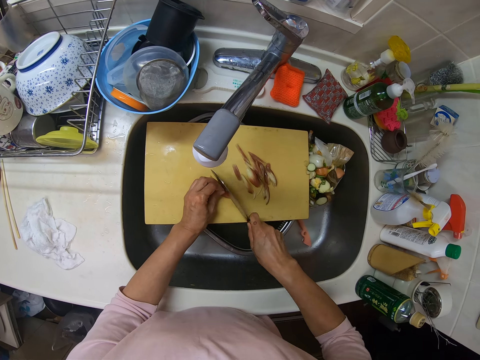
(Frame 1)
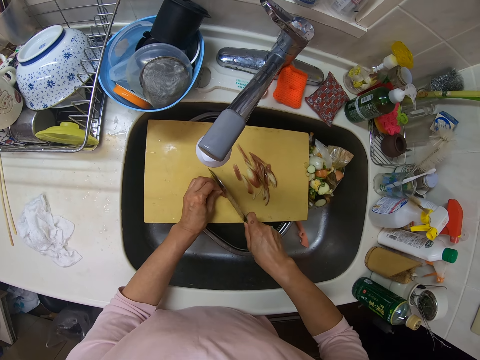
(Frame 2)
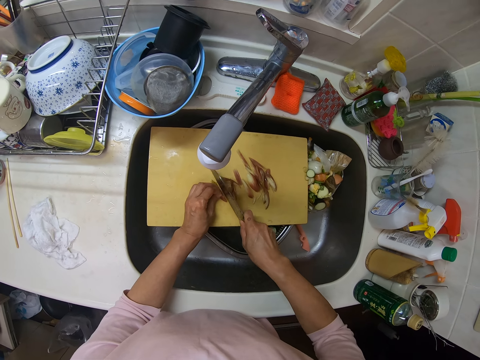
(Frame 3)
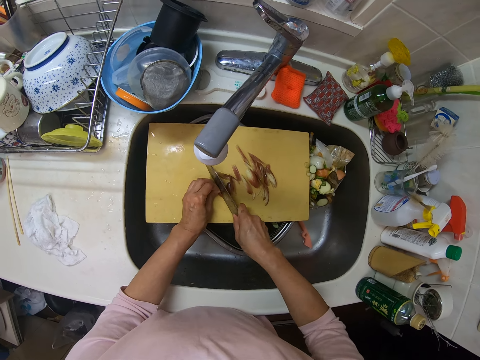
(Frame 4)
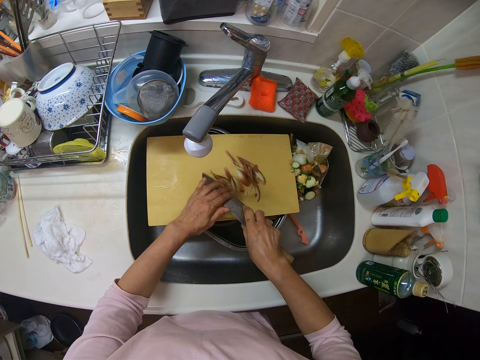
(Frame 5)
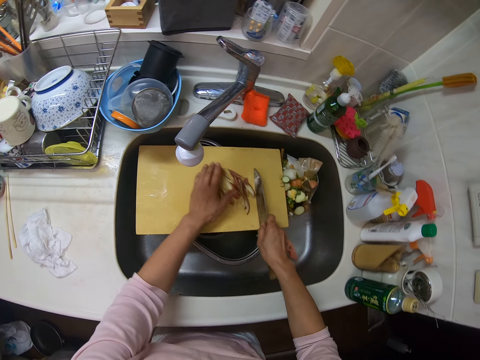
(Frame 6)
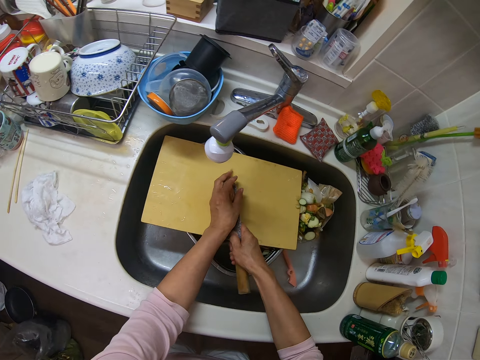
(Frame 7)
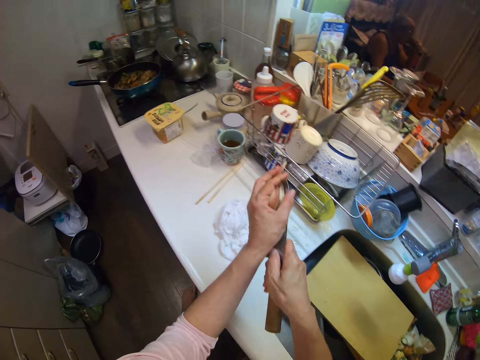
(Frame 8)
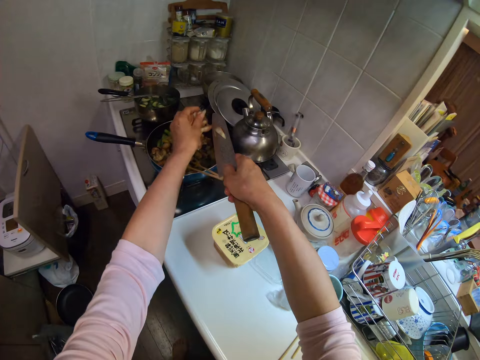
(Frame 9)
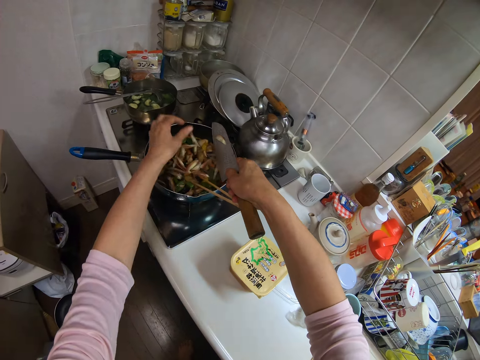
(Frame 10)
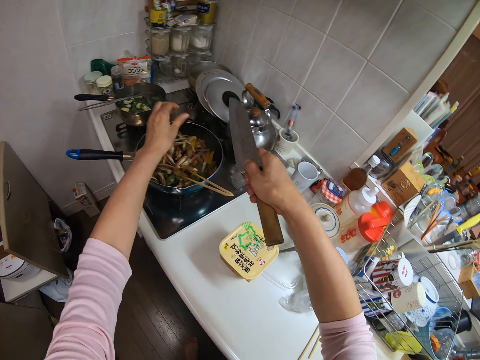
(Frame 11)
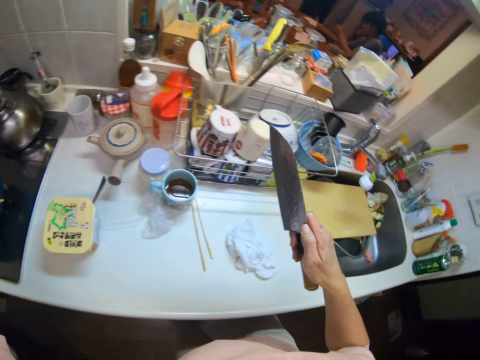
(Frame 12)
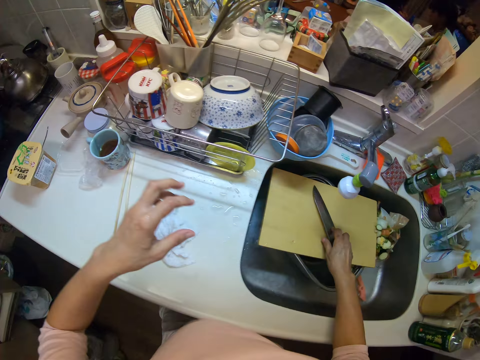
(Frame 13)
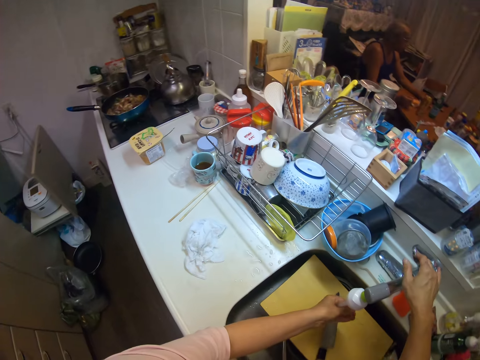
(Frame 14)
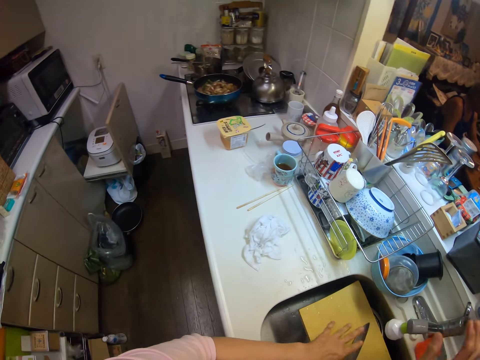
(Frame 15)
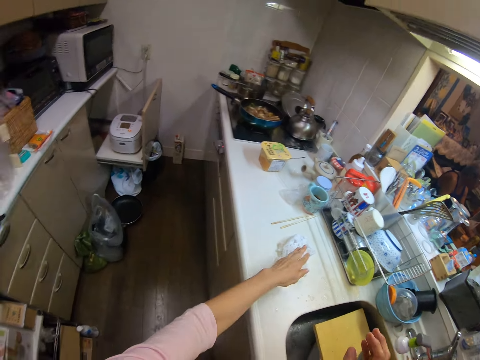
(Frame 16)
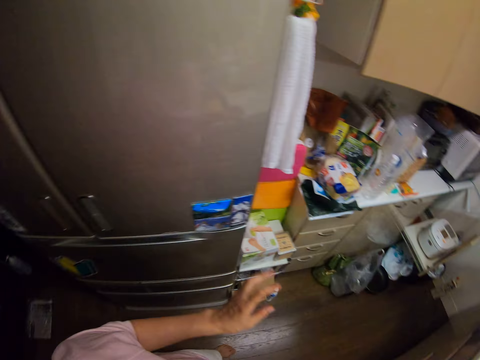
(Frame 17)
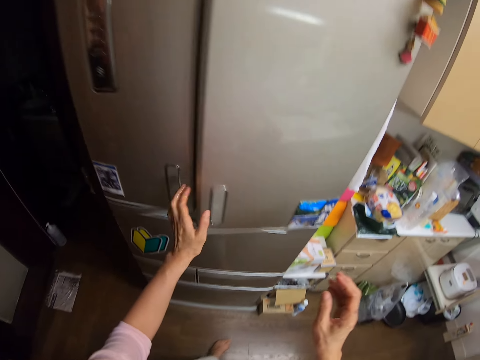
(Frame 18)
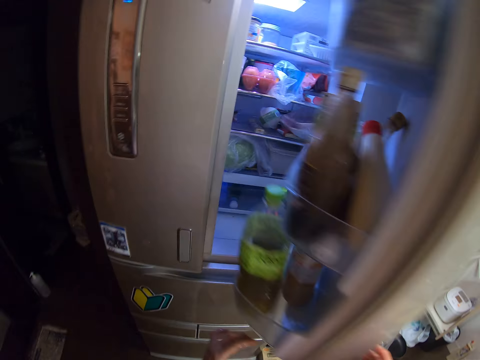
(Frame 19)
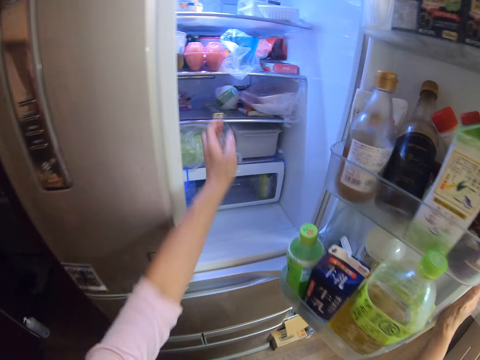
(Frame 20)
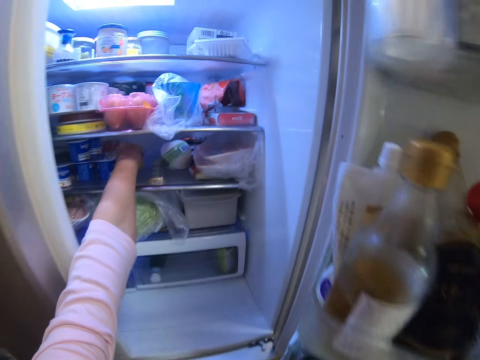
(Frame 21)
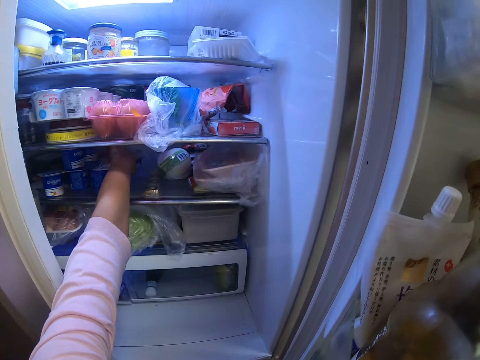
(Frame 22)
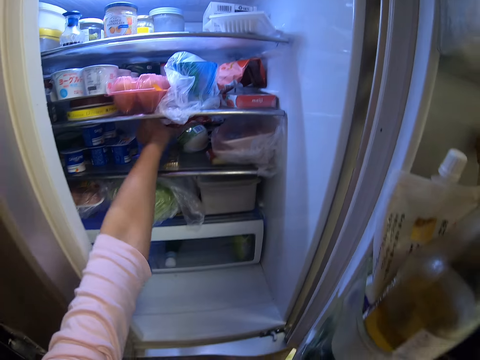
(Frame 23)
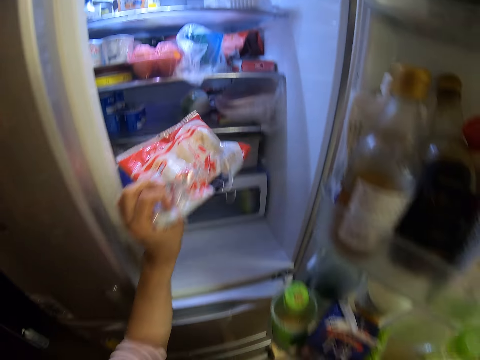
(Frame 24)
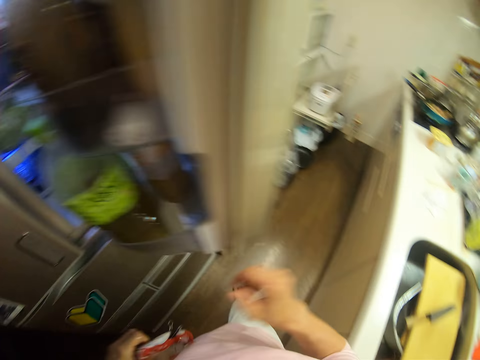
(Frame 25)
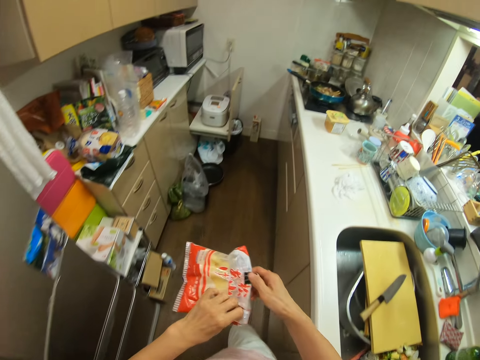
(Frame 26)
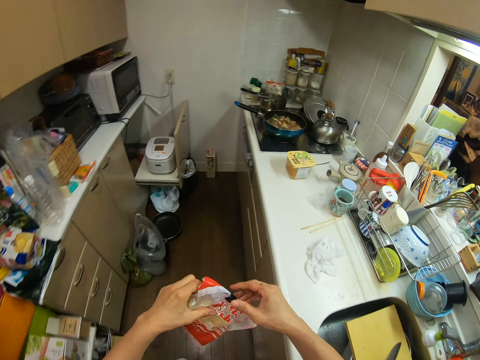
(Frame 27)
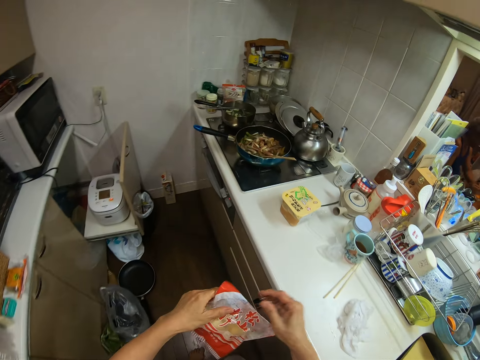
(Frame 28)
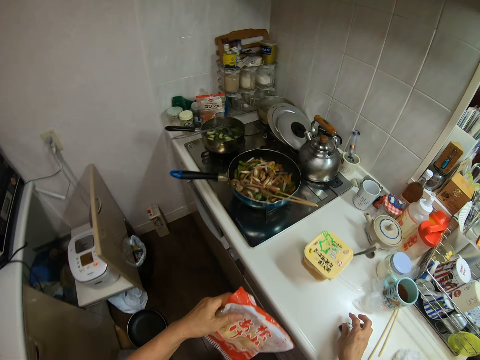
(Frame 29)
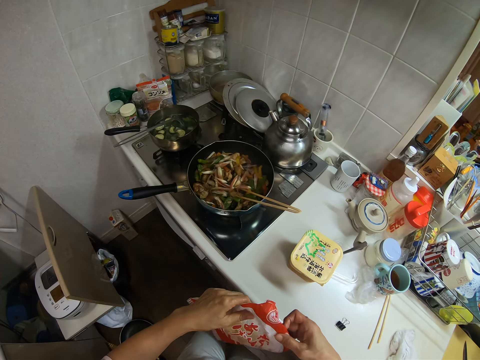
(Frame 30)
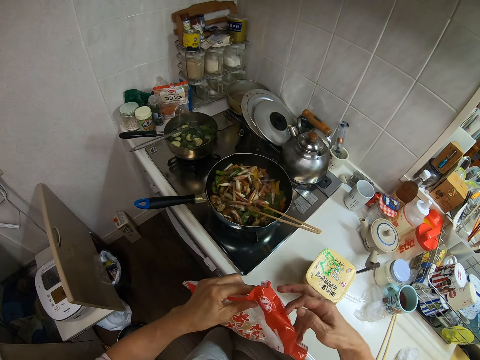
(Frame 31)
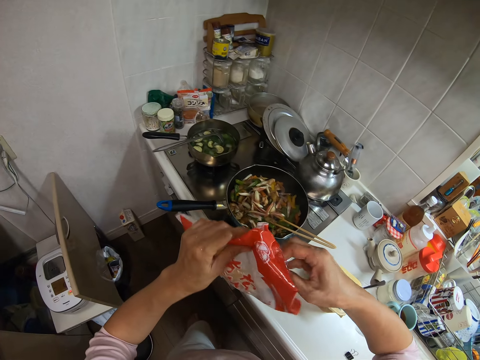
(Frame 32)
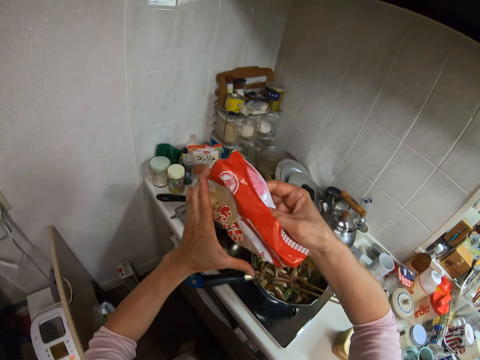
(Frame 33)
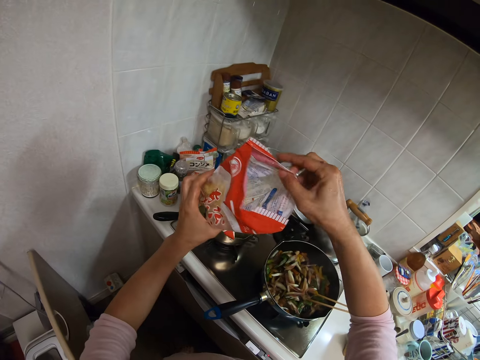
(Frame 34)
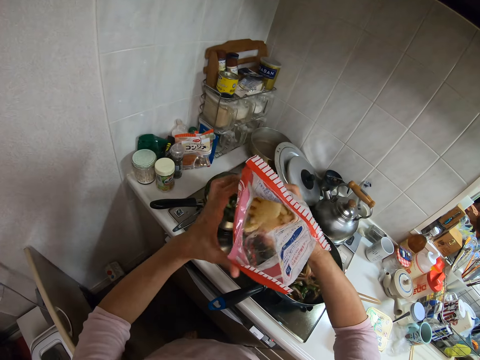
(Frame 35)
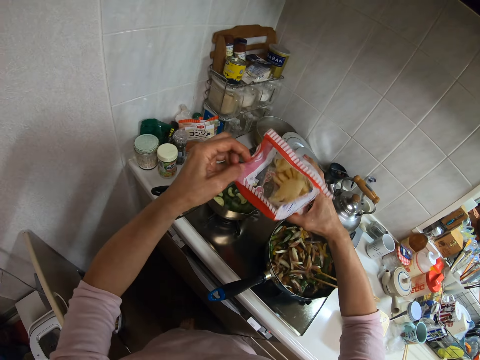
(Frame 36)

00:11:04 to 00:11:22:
The camera wearer clears the knife. She packs the spices from the chopping board with the knife. She puts the spices into the frying pan containing the vegetables with other spices. She drops the knife on the chopping board. She opens the knob. She closes the tap. She dries her hand. She opens the refrigerator with her left hand. She brings out a pack of cheese from the refrigerator. She picks a nylon paper. She closes the refrigerator with her right hand. She removes the clip from the pack of cheese. She drops the clip of the pack on the kitchen slab. She walks towards the gas stove. She opens the pack of cheese.

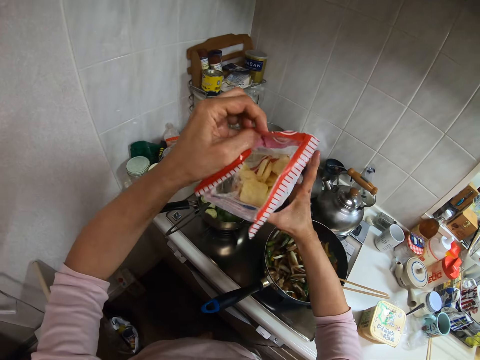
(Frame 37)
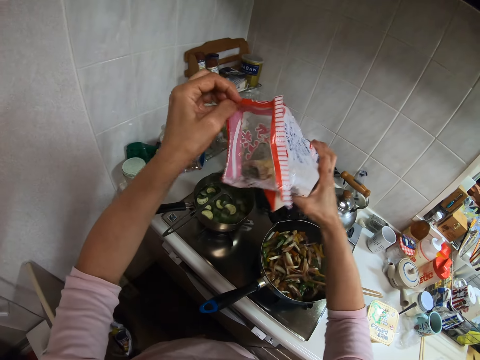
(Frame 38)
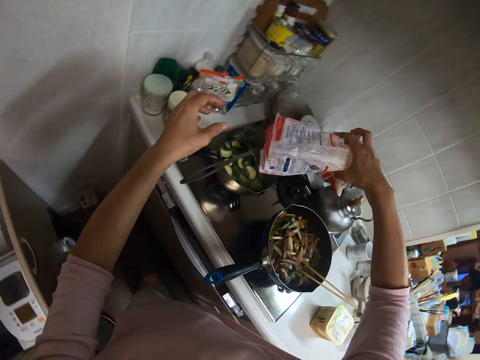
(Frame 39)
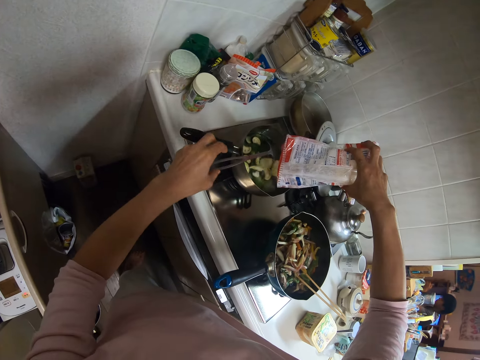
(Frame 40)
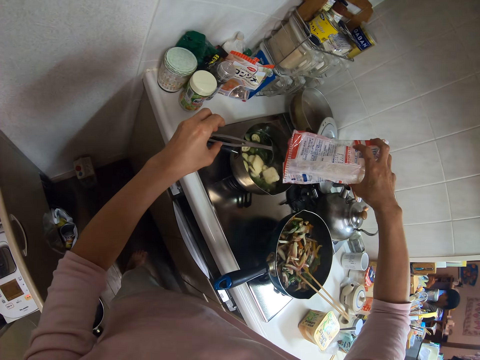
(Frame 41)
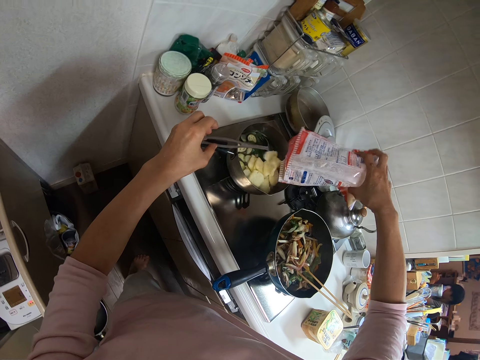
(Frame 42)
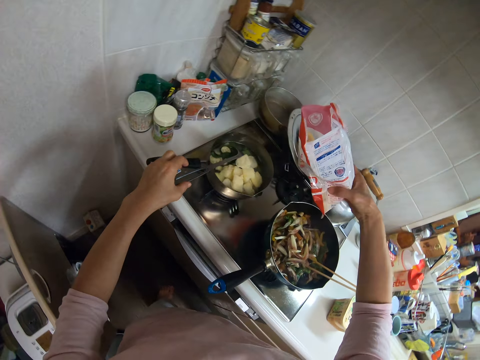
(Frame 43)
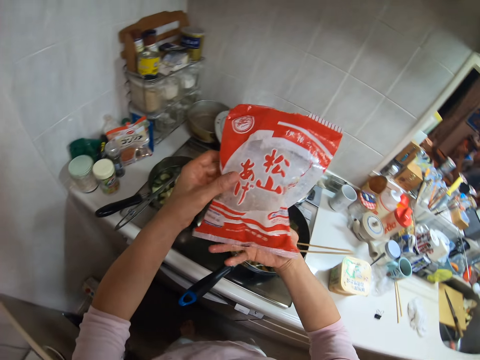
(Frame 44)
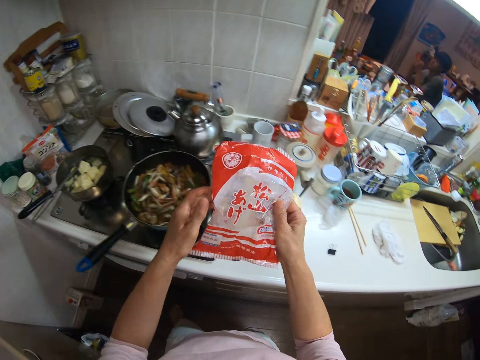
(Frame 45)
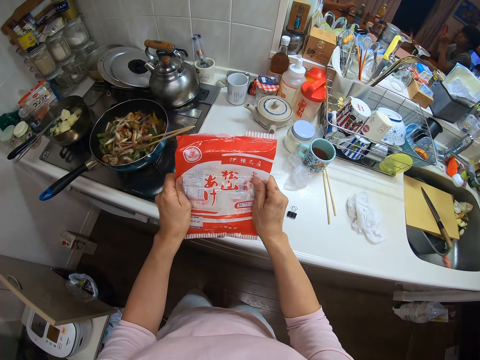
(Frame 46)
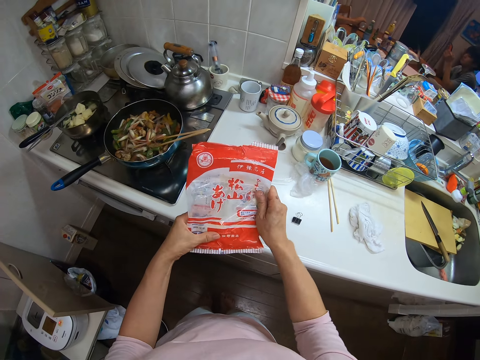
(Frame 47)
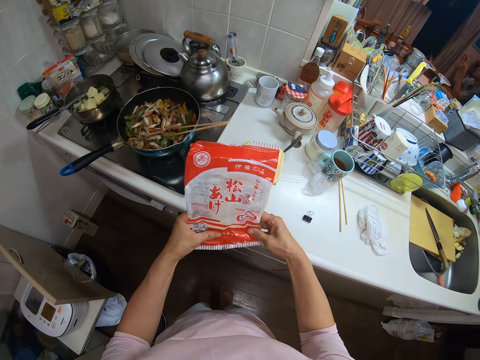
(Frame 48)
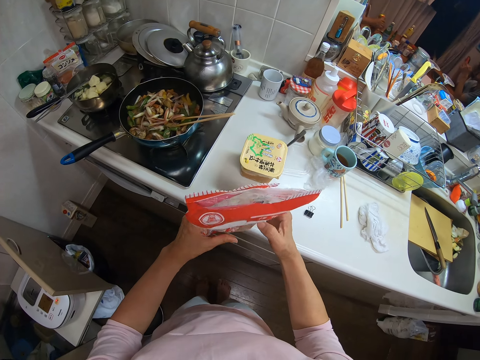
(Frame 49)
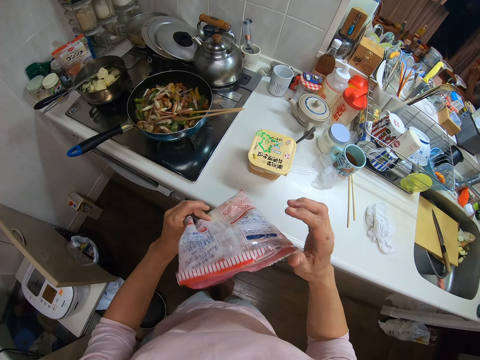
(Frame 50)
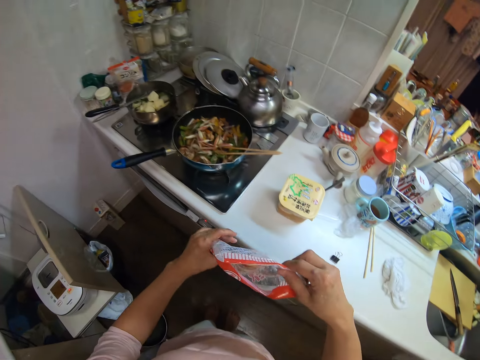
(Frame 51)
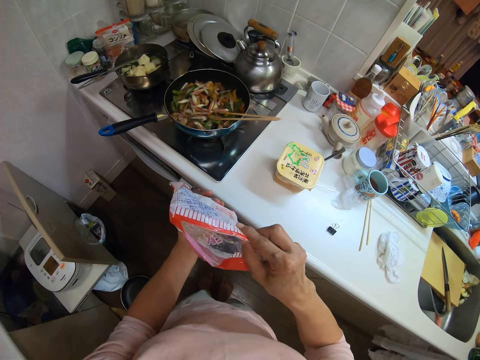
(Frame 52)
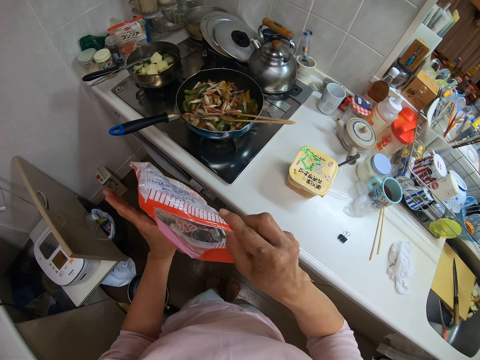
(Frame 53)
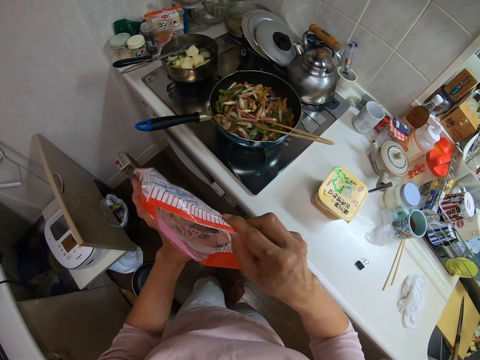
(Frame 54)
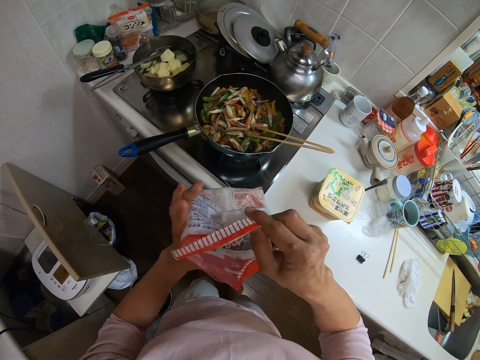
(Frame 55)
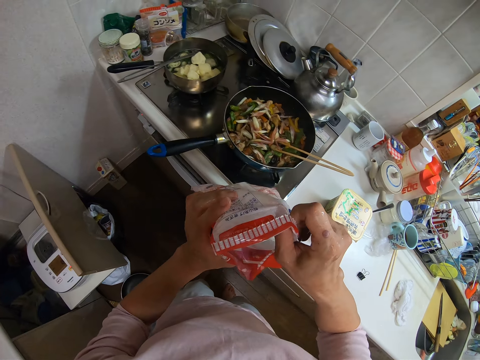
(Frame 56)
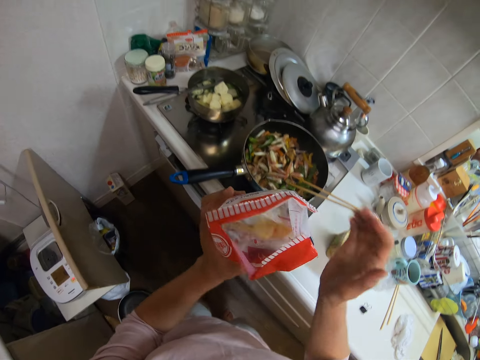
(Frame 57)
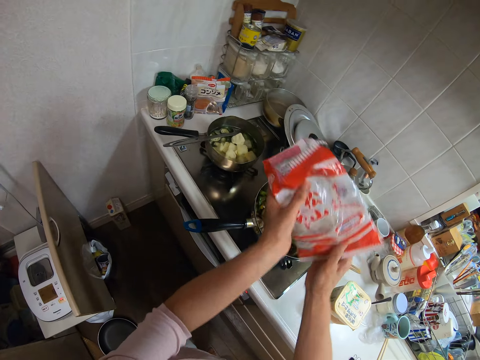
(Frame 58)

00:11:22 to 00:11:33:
The camera wearer pours the cheese from the pack into the frying pan with cucumber. She moves the spoon inside the frying pan with her left hand. She folds nylon paper. She checks the pack of cheese. She opens the nylon paper.
